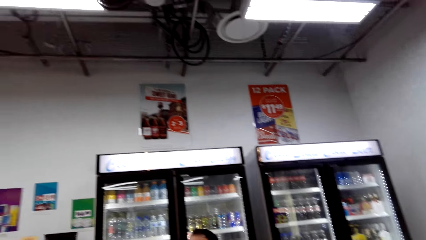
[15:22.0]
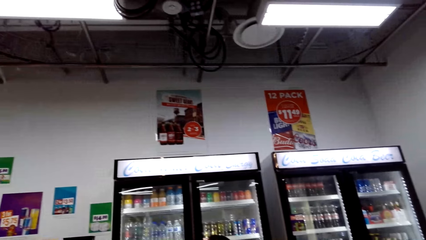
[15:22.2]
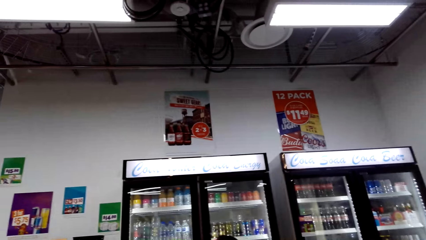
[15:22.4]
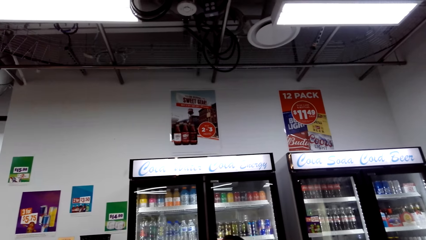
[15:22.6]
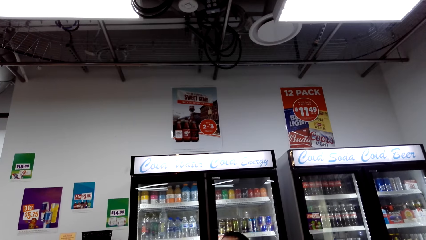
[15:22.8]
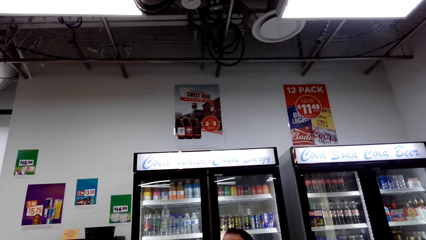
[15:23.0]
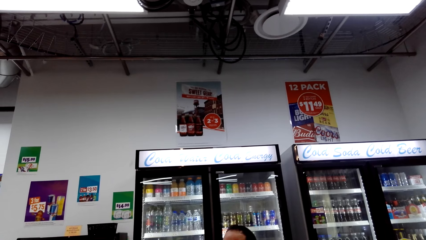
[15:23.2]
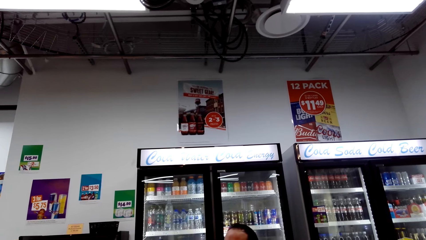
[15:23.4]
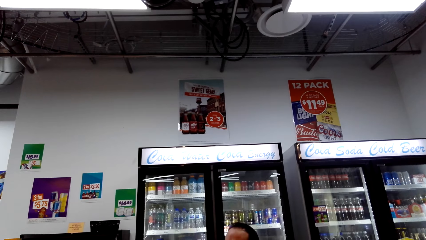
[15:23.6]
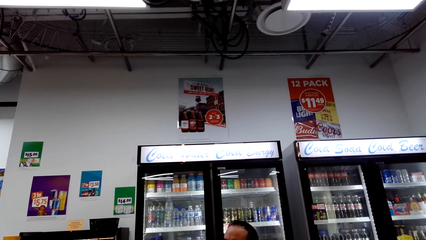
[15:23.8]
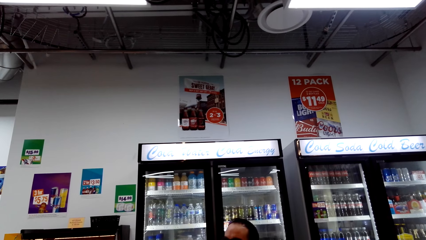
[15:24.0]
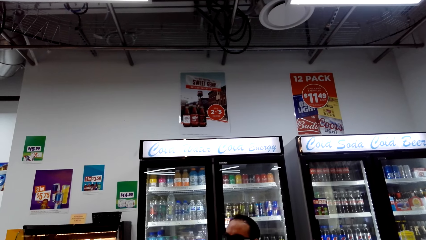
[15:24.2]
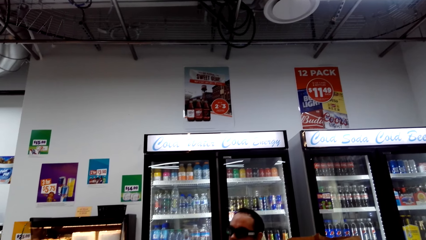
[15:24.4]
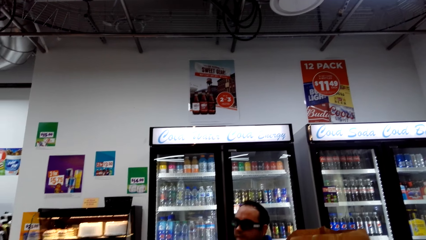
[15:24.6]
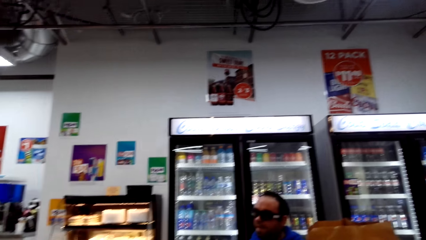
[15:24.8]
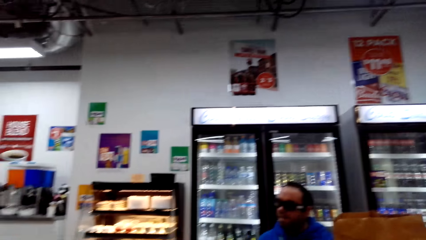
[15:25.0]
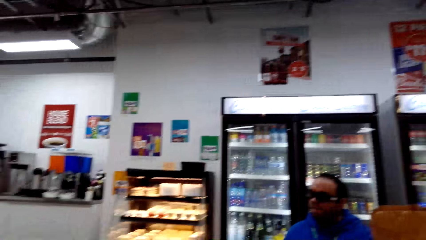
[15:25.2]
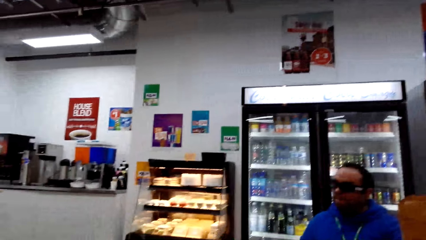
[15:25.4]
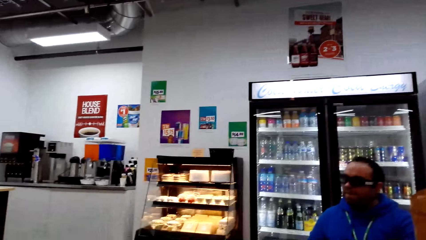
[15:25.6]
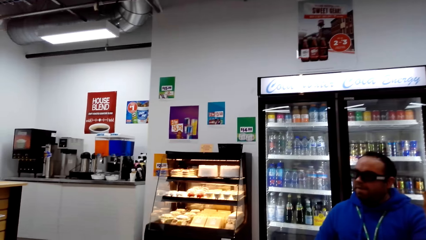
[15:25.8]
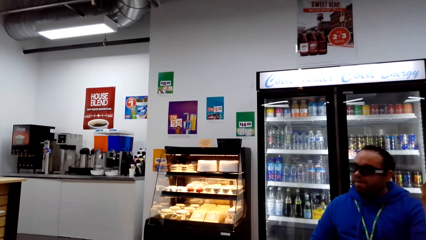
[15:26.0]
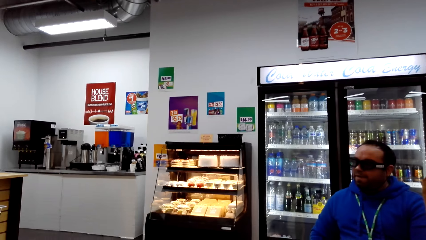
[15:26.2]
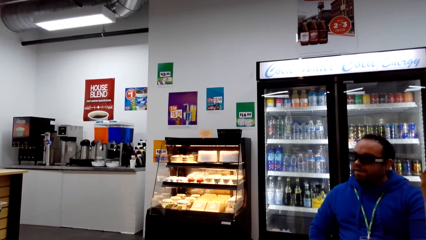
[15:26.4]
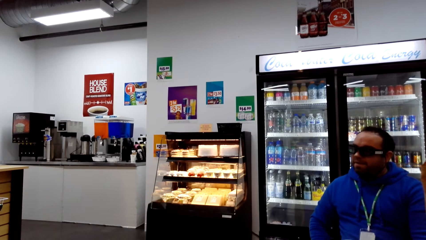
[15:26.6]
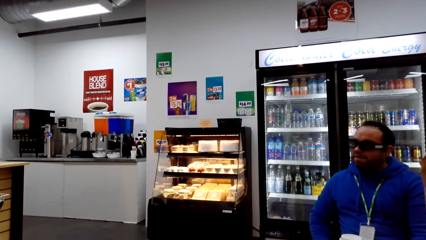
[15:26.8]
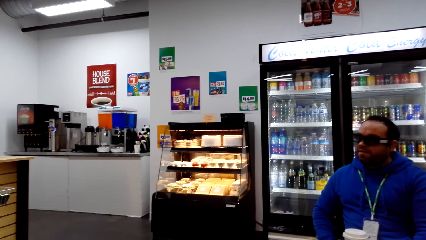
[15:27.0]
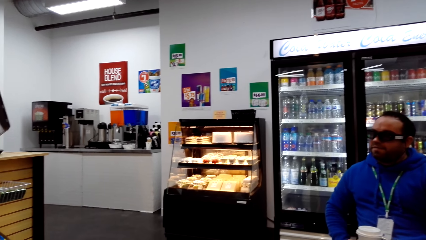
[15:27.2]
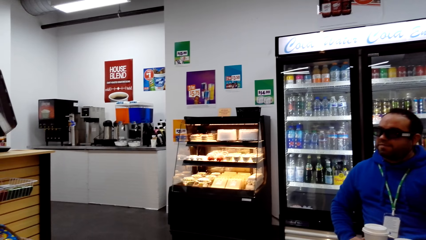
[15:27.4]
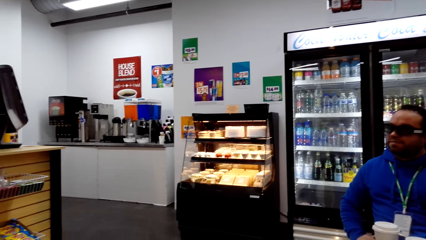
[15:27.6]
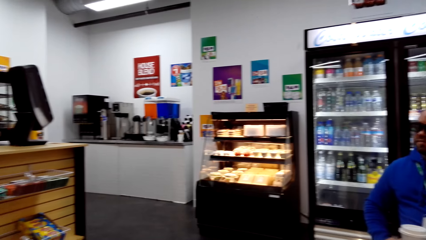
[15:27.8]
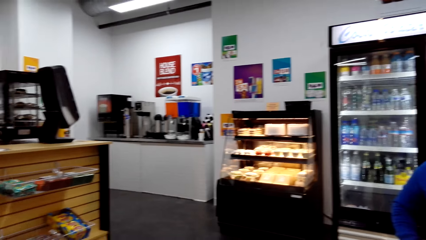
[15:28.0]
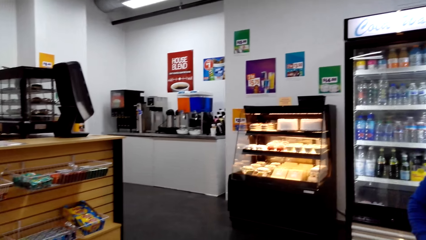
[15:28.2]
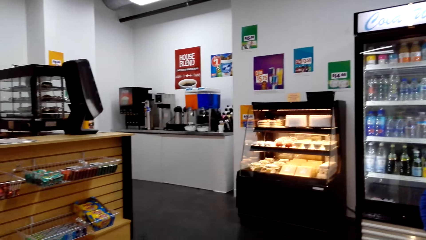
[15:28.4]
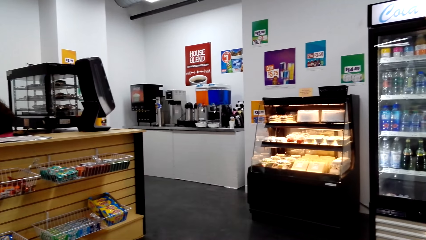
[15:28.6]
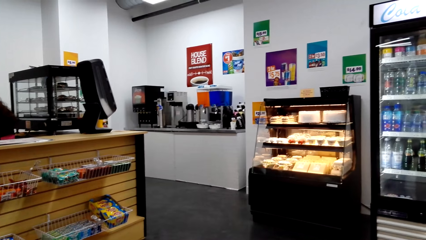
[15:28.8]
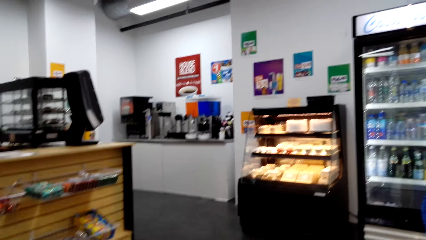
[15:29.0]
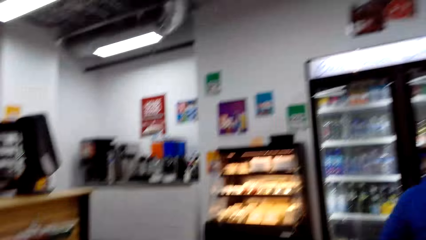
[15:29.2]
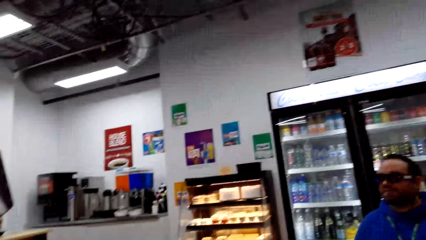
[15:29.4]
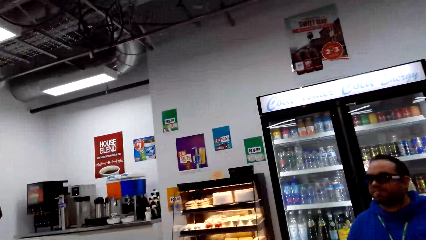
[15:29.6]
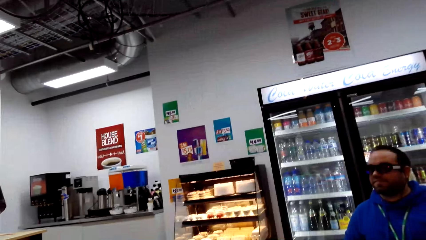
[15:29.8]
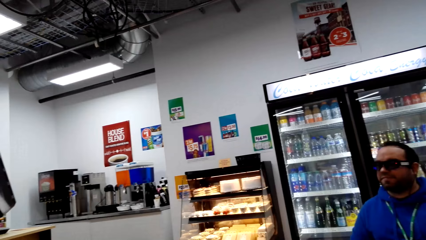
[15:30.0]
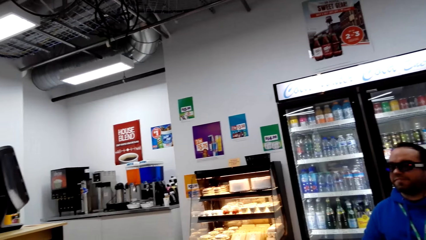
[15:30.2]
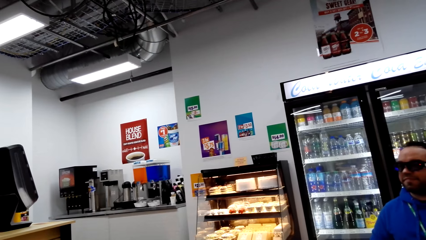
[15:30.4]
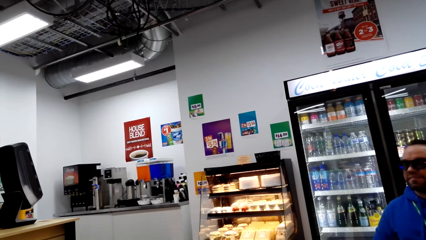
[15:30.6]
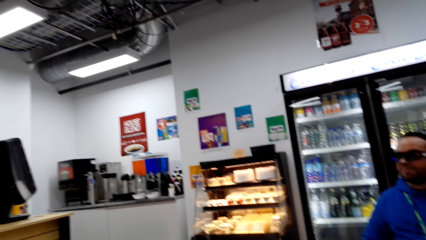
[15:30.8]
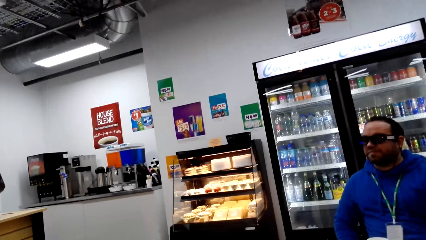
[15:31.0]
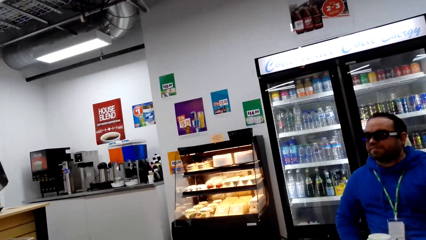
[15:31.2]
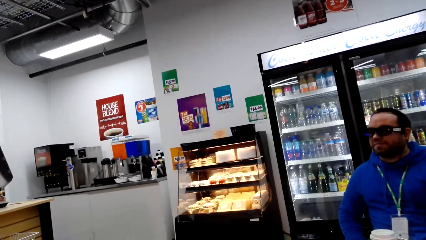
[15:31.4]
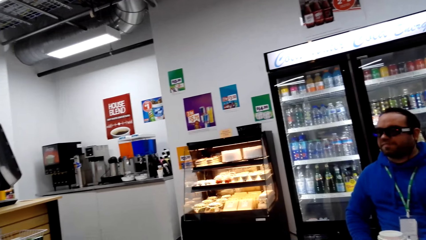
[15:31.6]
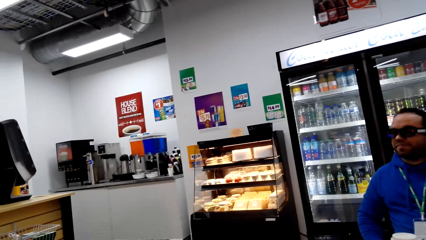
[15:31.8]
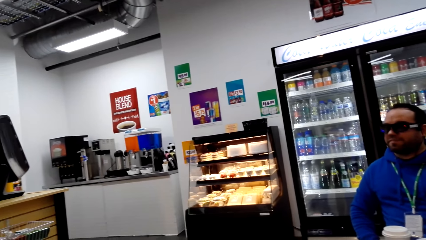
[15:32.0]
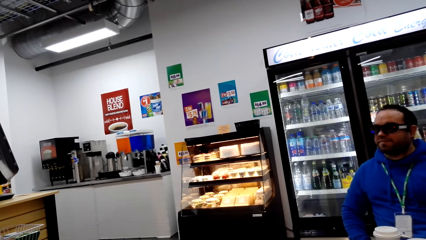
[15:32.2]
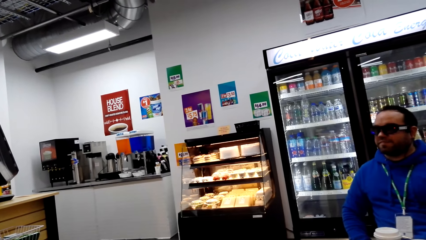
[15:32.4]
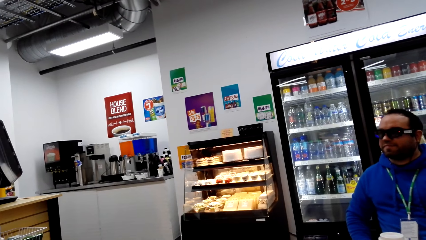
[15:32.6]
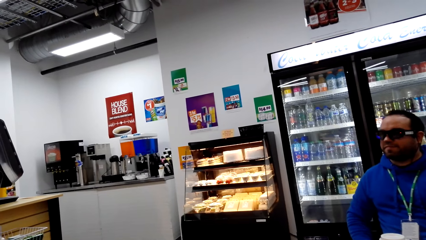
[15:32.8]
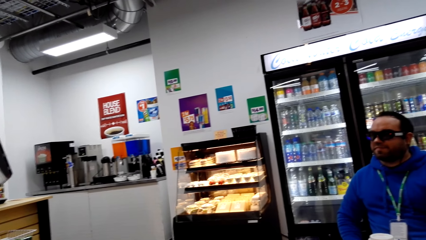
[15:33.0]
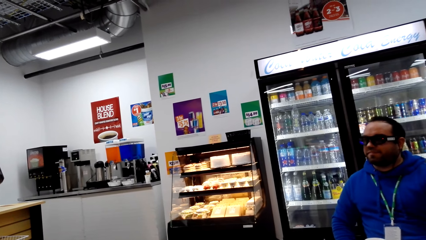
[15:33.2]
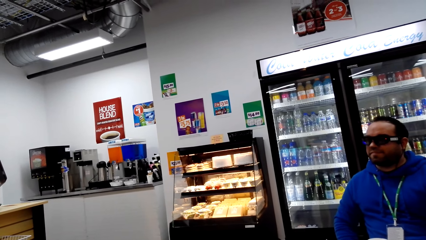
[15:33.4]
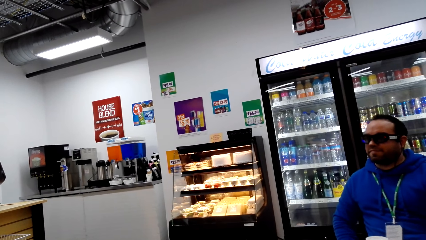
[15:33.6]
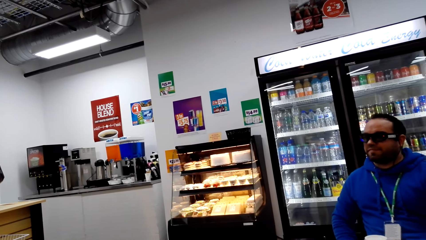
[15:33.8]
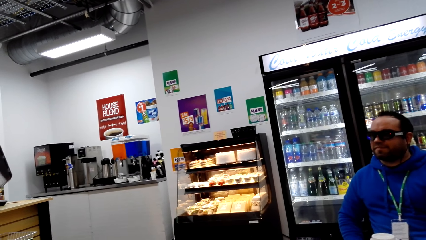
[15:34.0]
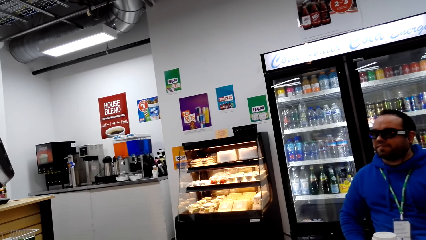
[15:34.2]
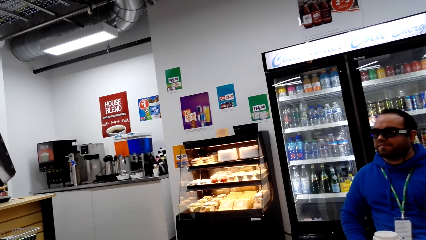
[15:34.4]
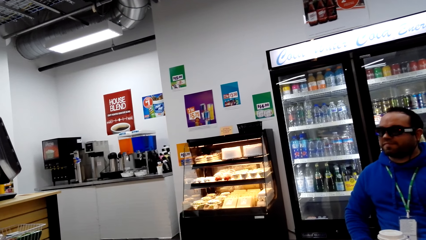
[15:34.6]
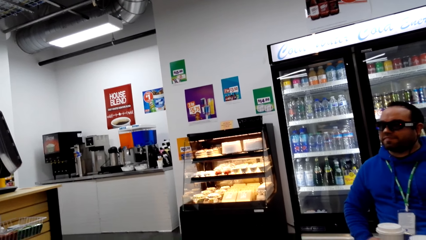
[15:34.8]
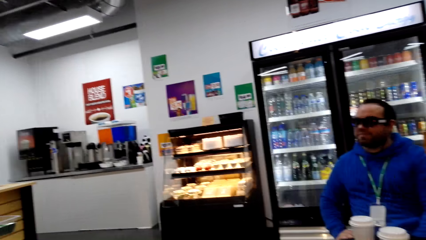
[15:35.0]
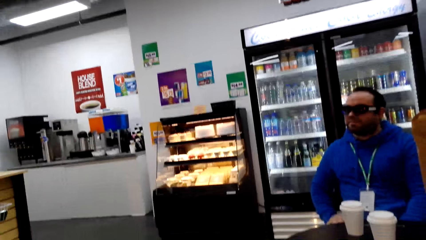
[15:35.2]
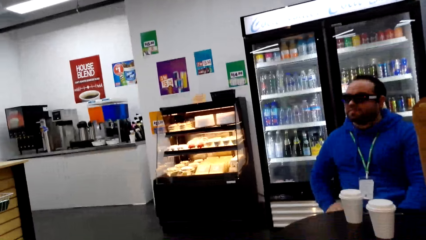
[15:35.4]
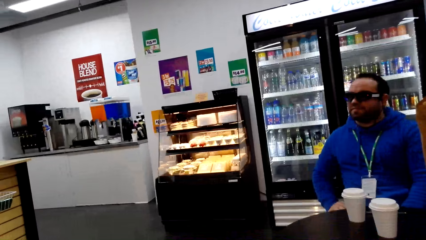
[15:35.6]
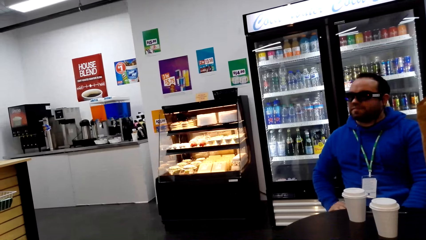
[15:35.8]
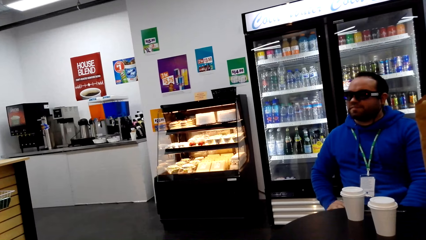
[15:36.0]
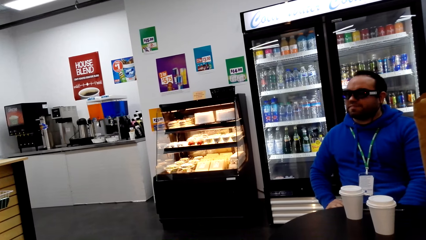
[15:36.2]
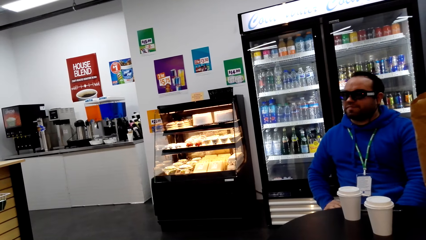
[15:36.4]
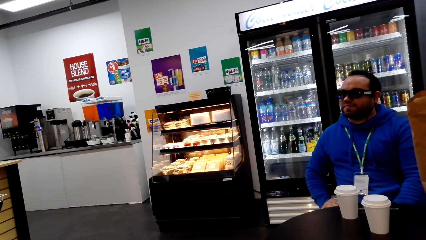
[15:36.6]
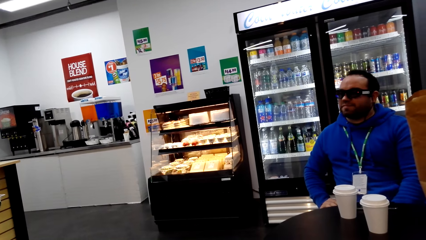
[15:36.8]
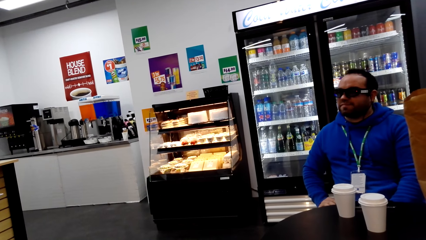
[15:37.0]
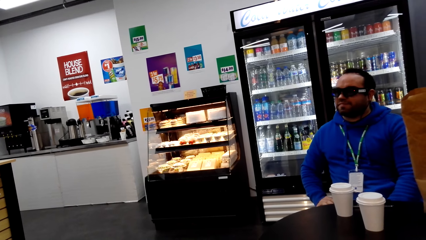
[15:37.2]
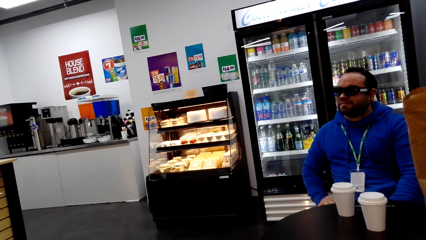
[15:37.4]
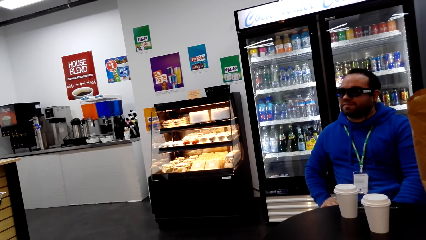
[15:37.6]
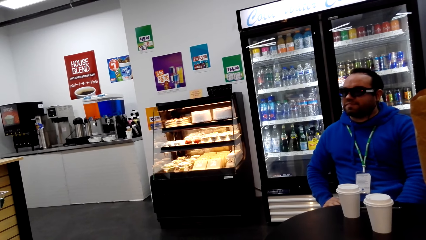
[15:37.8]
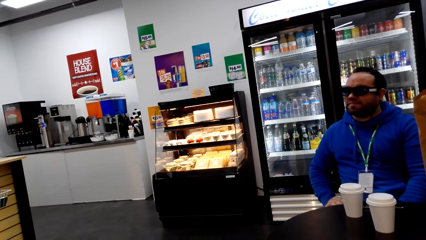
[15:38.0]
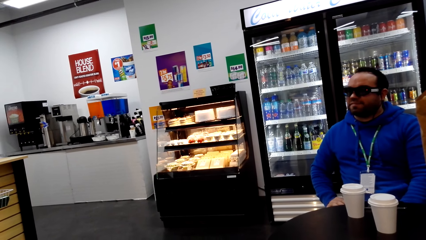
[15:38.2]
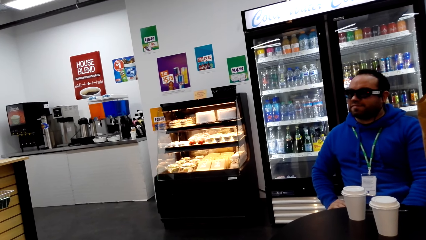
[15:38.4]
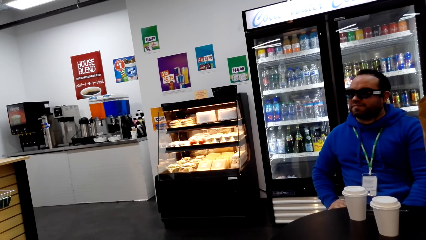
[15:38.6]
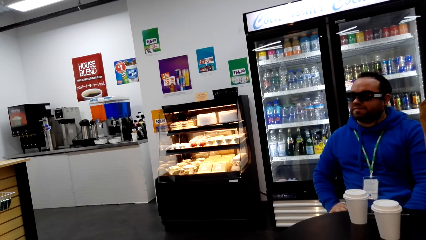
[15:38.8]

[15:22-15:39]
The camera wearer looks around. They look around repeatedly.
